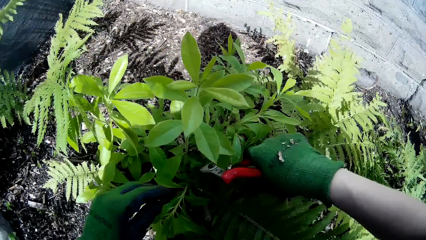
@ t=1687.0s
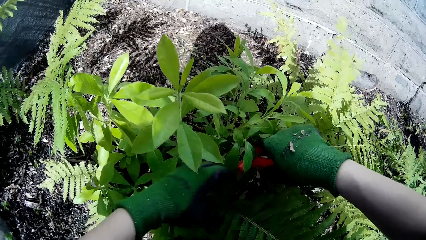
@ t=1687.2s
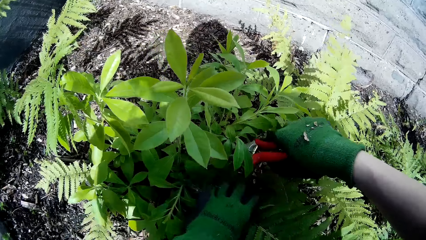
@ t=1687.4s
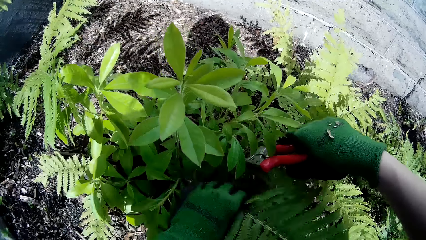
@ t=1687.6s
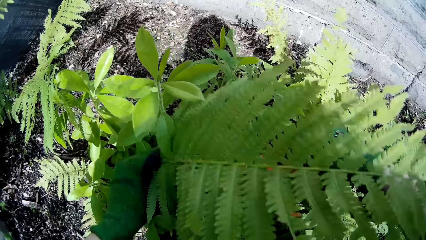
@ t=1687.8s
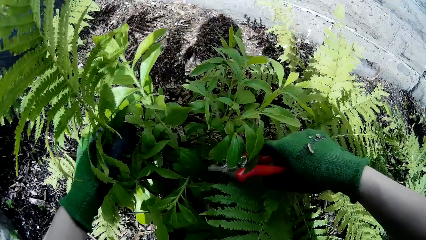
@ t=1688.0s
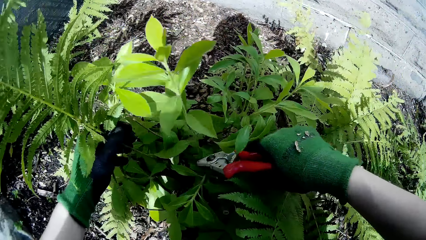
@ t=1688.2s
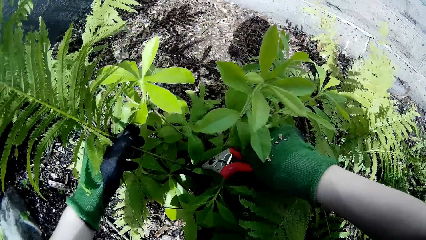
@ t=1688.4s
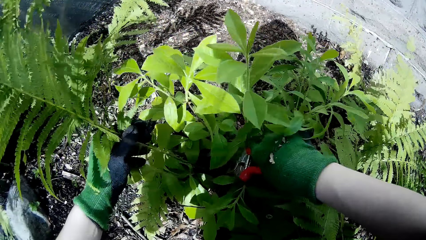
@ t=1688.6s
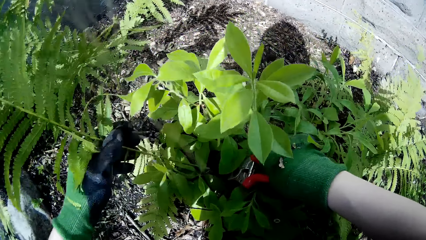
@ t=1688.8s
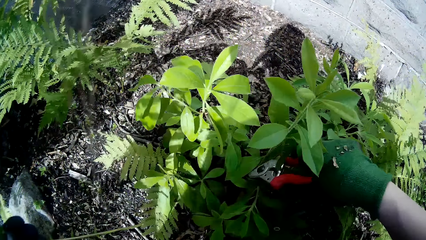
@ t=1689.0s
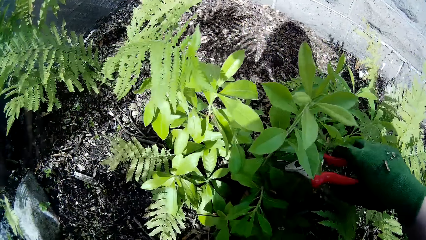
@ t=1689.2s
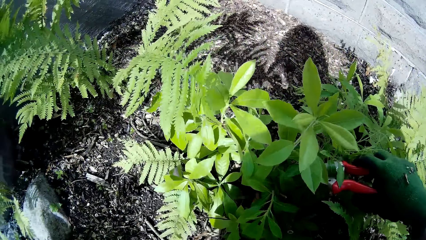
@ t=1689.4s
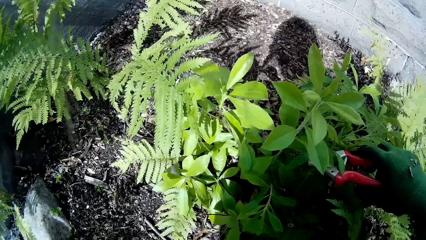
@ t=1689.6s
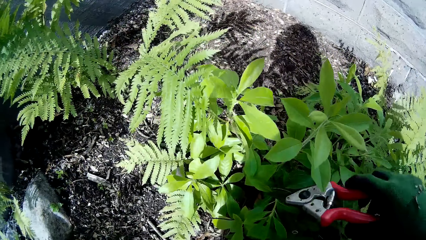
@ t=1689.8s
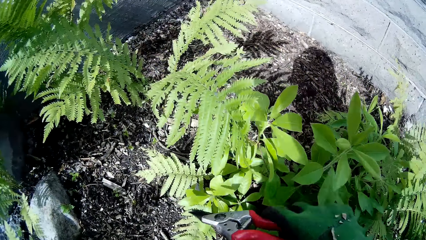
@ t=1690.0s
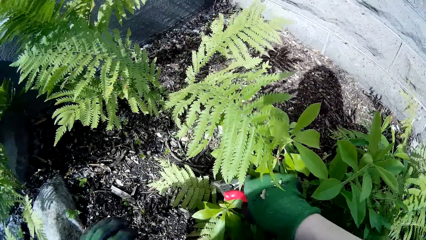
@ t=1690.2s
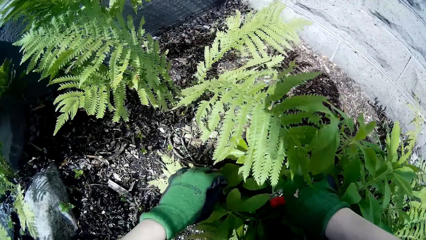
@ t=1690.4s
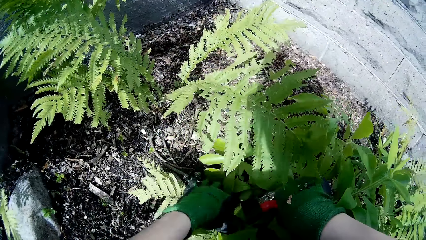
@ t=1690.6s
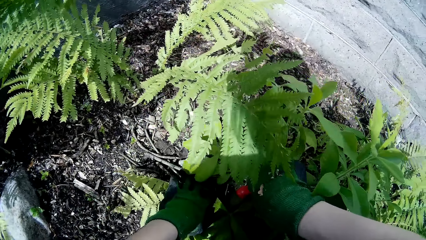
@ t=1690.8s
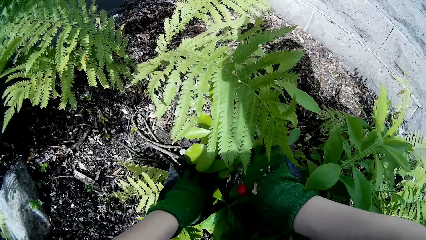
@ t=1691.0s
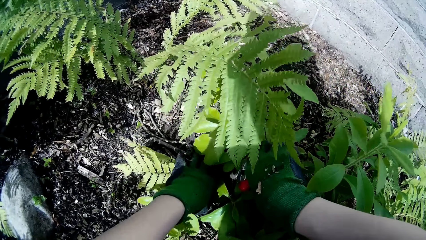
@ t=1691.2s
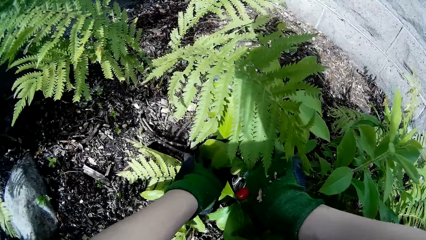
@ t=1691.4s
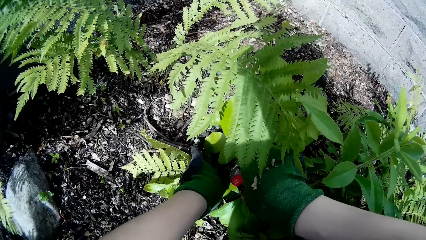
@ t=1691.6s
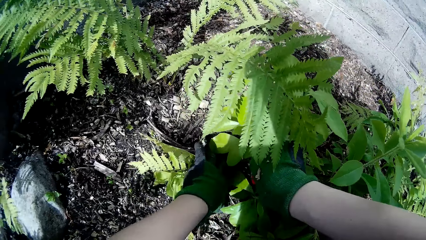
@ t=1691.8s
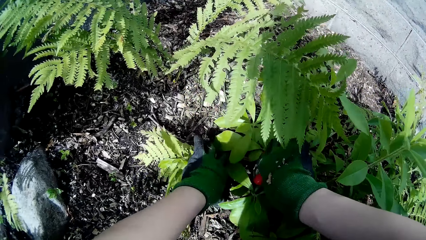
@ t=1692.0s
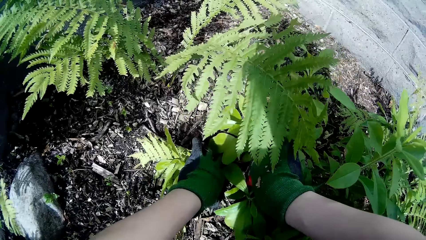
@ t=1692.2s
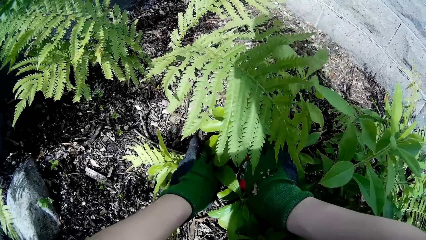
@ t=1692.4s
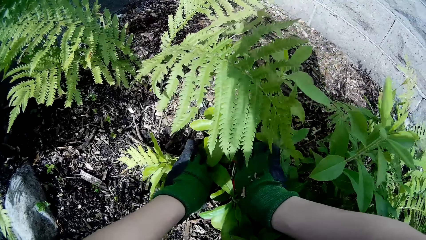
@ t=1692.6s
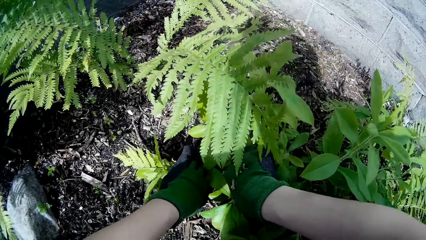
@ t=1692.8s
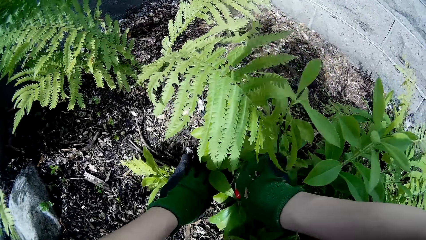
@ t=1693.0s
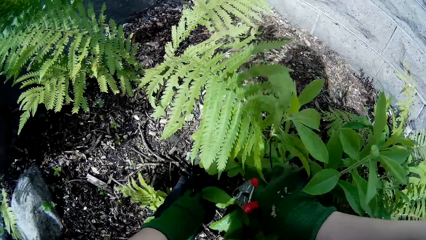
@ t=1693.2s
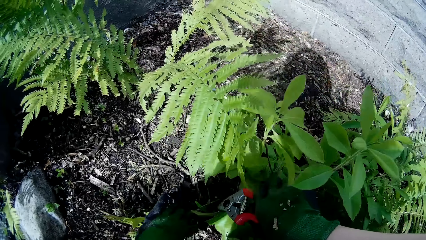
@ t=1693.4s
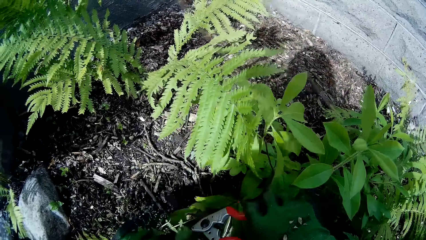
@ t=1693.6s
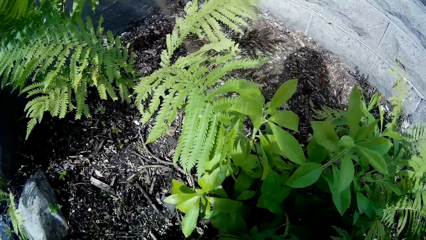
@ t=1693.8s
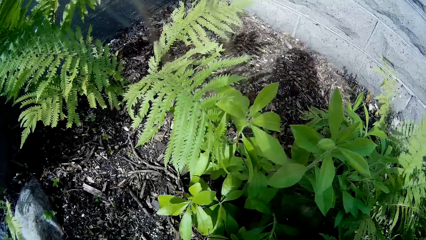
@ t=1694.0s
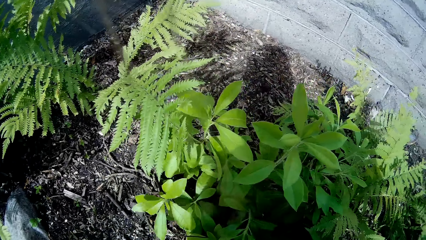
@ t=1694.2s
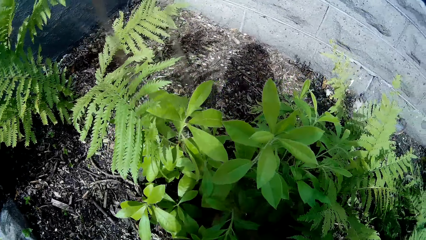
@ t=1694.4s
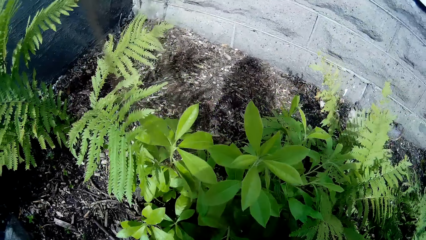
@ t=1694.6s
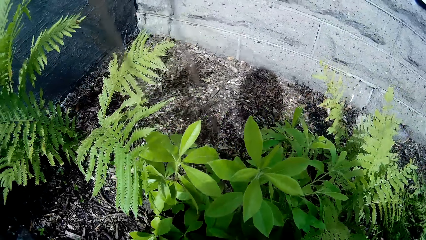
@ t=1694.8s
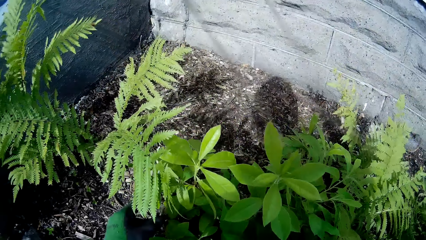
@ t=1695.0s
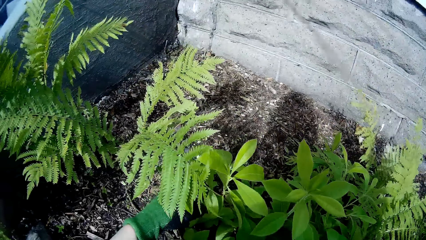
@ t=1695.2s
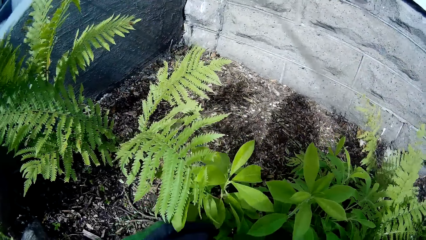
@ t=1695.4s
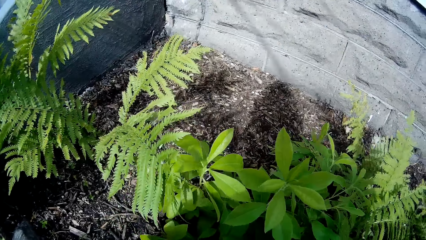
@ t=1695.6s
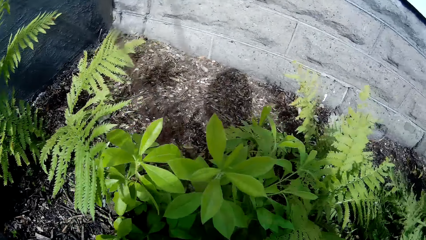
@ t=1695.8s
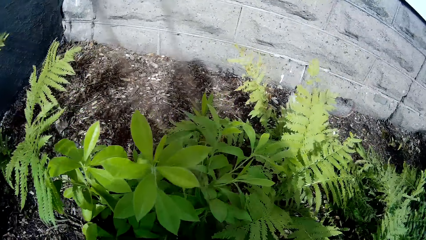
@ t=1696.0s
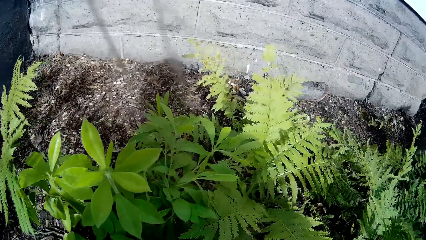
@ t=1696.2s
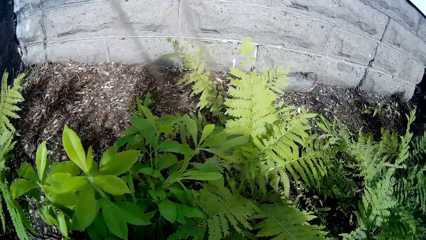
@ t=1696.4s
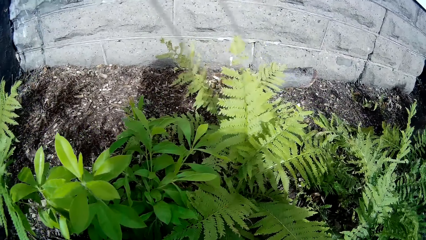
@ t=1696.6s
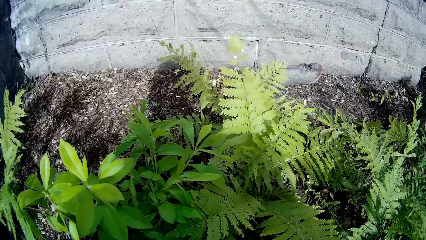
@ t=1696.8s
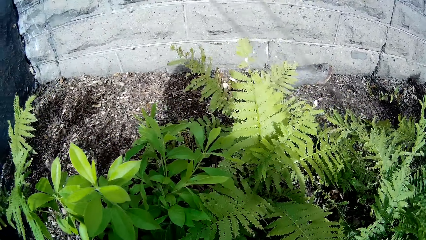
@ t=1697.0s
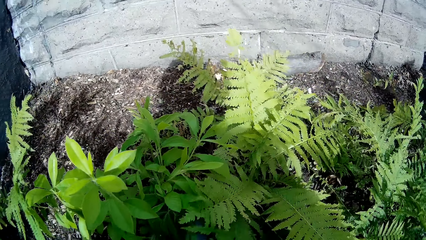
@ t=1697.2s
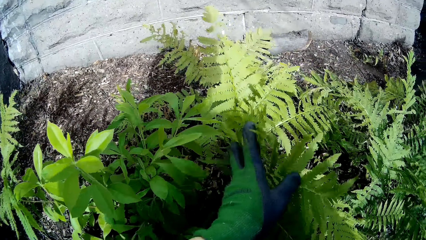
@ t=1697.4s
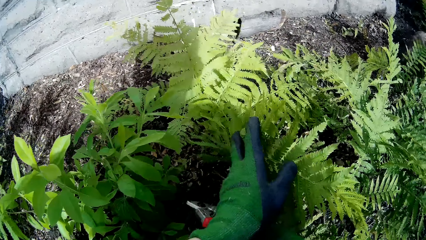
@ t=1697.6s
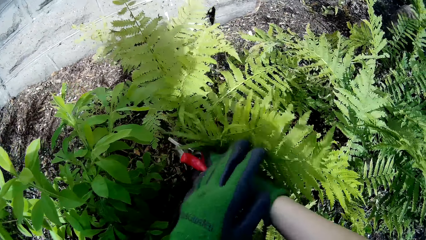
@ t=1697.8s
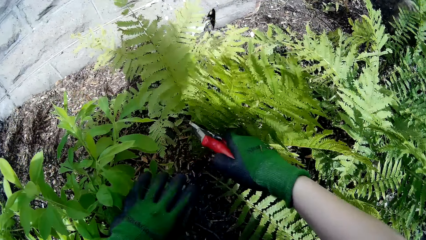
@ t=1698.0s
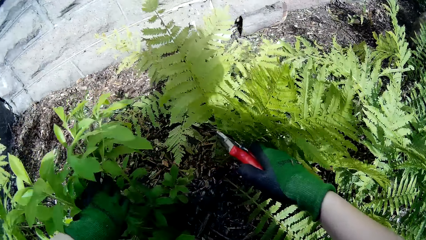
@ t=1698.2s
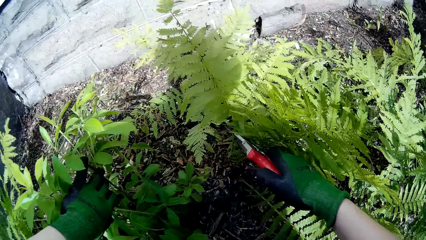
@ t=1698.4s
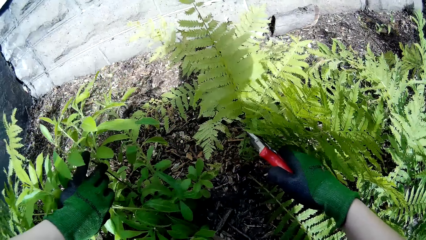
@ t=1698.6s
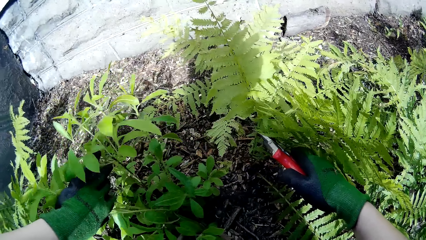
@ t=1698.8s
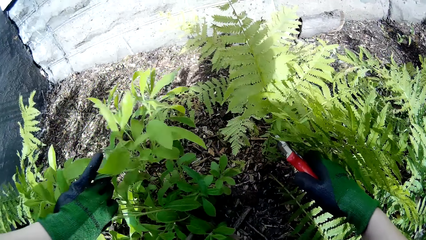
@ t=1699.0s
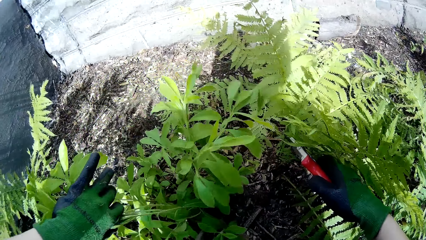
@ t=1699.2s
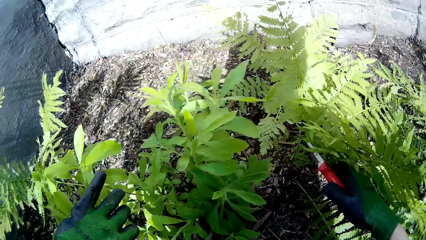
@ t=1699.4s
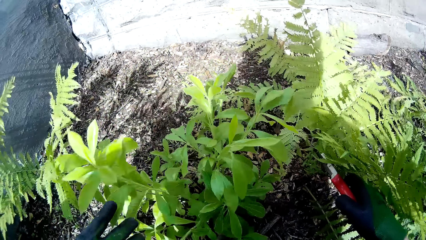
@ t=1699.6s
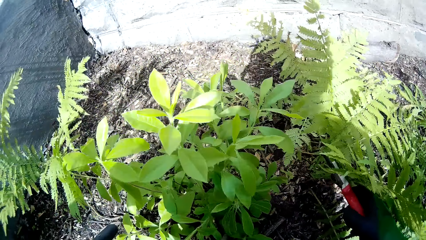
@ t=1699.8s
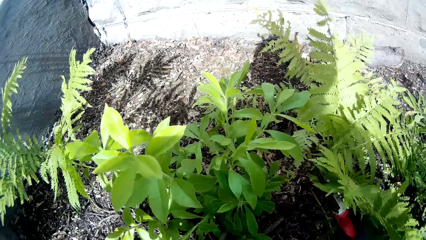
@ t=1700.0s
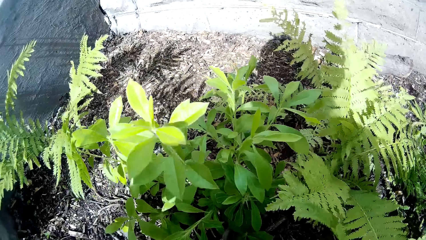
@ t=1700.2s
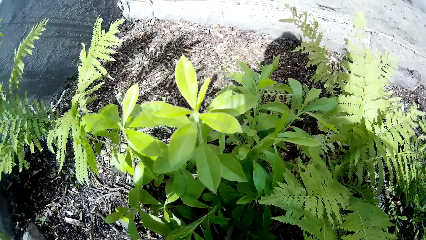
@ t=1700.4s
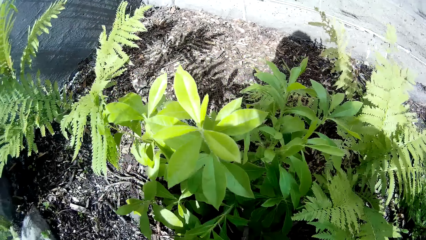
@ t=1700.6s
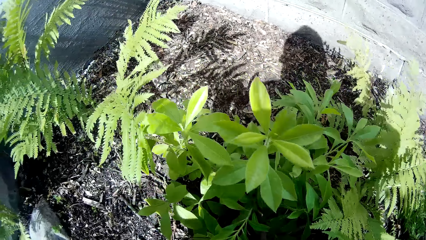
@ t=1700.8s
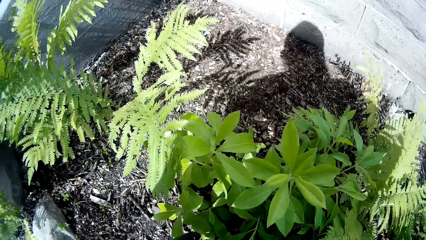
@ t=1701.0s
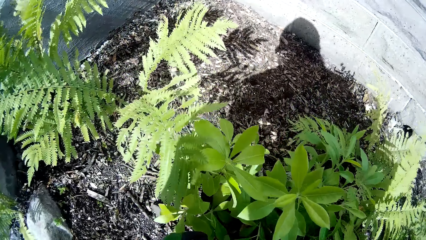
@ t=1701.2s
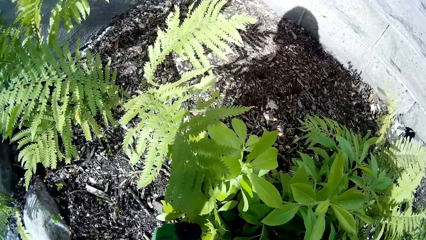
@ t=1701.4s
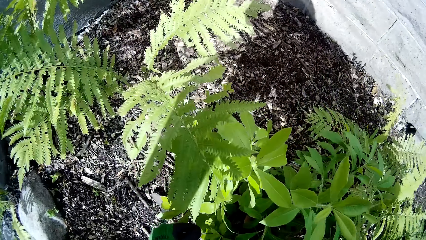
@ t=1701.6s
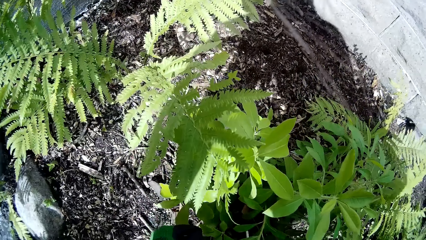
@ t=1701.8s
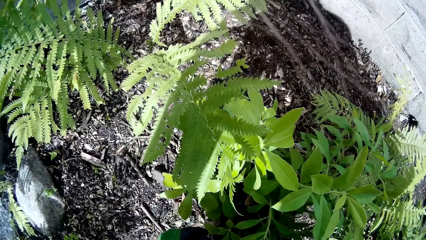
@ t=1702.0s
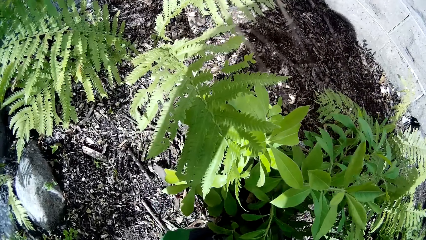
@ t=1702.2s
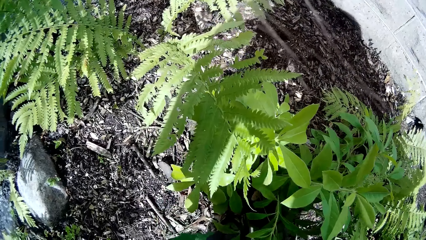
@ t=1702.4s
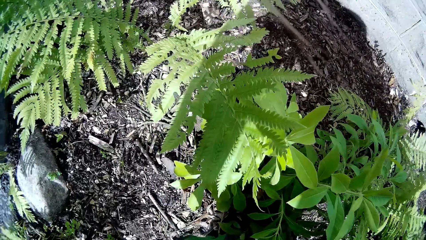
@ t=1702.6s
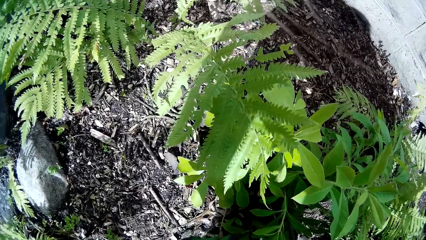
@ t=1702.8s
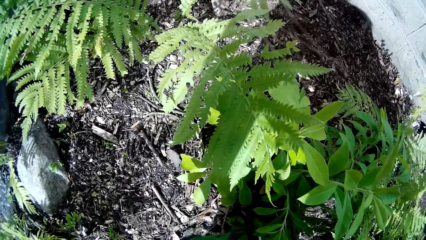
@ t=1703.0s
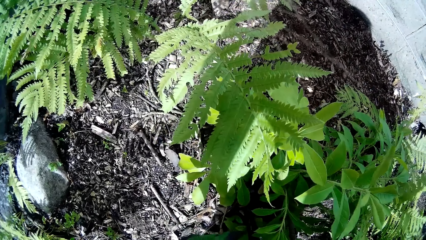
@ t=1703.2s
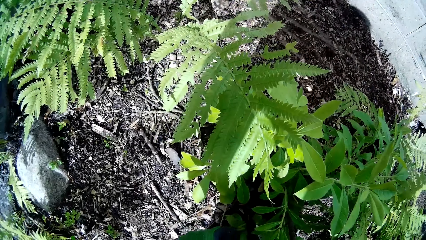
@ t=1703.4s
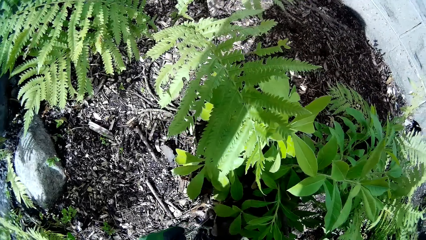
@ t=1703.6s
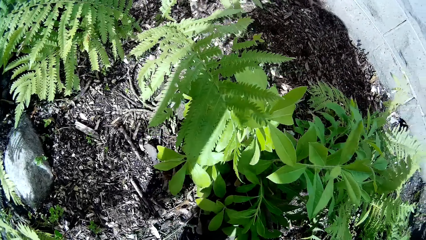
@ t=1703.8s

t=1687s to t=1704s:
The camera wearer holds a plant with her left hand. She pulls the plant from the ground. She holds the plant with her left hand. She prunes the plant with the pruner in her right hand. She pulls the plant with her left hand. She moves the plant with her left hand. She prunes the plant with the pruner in her right hand.
